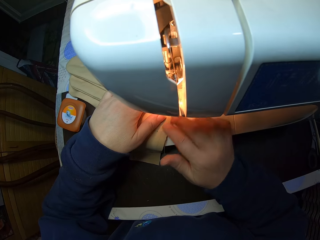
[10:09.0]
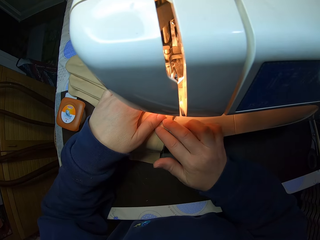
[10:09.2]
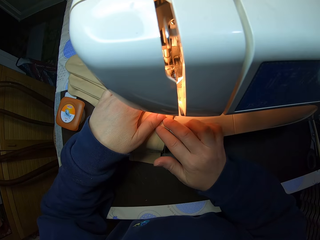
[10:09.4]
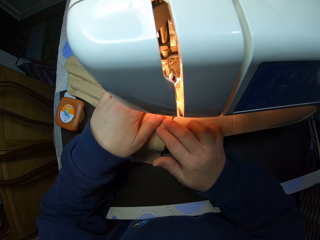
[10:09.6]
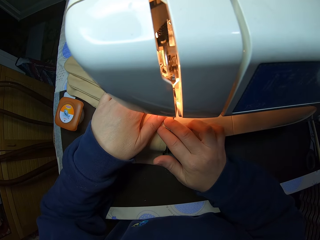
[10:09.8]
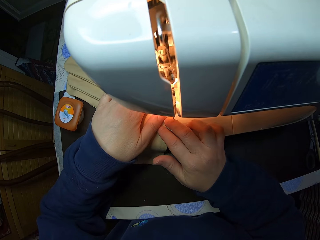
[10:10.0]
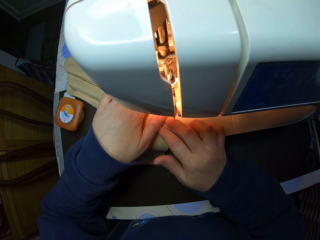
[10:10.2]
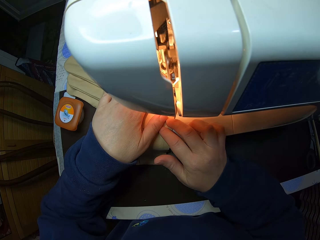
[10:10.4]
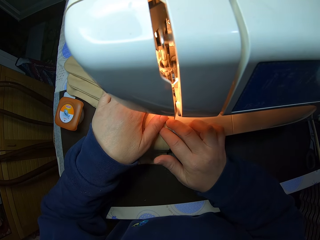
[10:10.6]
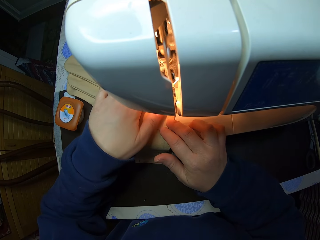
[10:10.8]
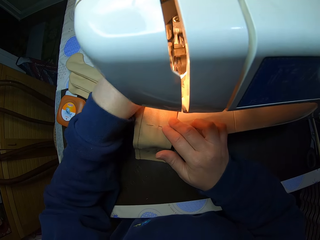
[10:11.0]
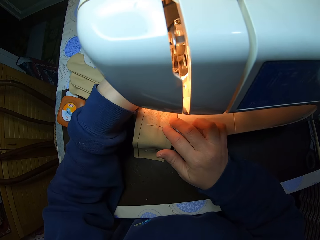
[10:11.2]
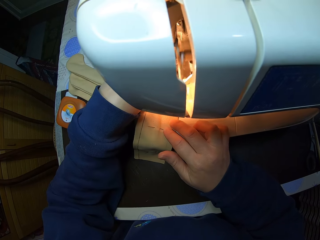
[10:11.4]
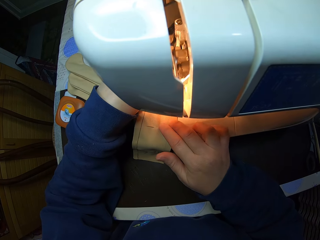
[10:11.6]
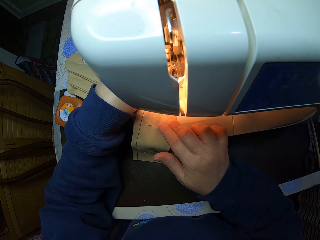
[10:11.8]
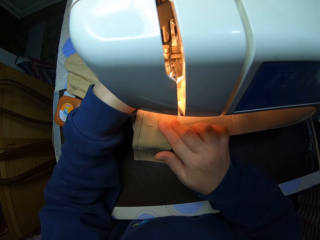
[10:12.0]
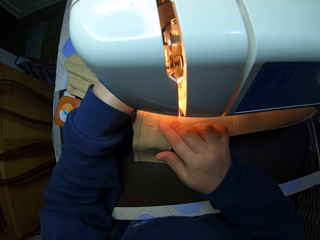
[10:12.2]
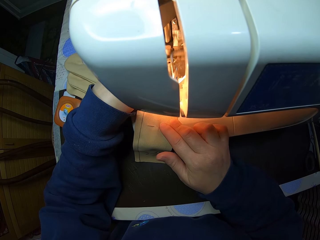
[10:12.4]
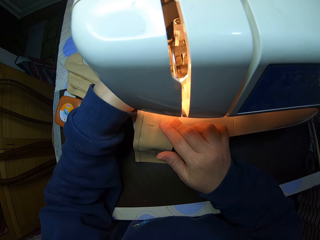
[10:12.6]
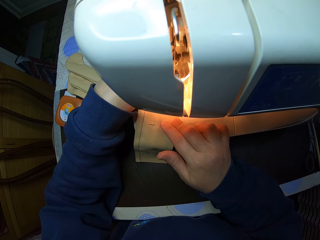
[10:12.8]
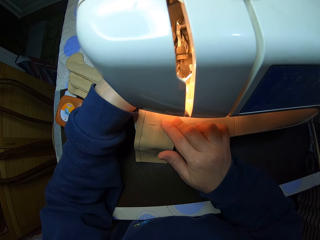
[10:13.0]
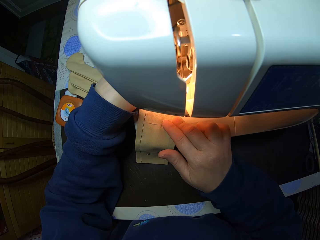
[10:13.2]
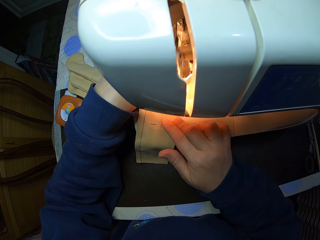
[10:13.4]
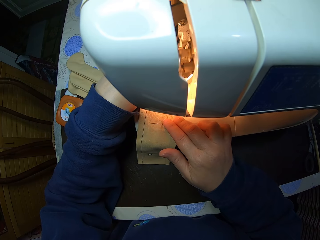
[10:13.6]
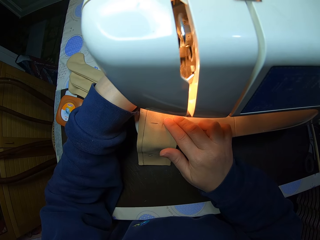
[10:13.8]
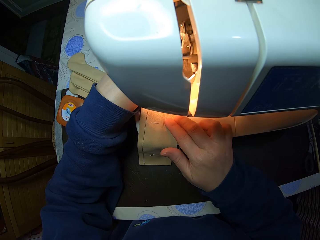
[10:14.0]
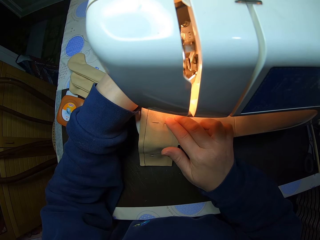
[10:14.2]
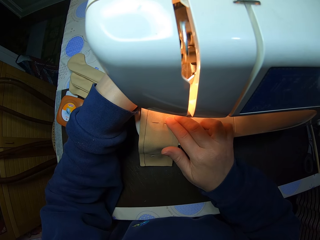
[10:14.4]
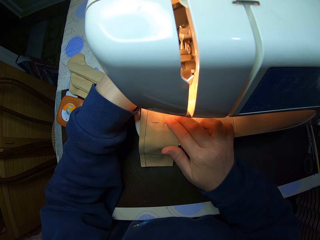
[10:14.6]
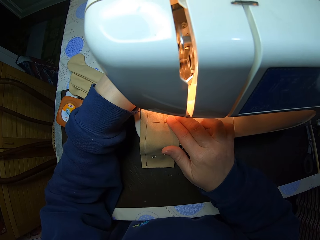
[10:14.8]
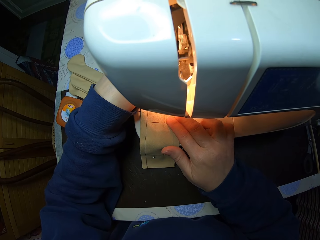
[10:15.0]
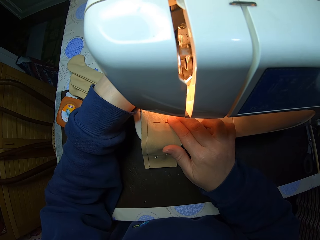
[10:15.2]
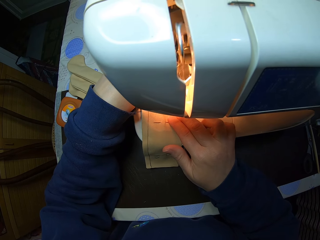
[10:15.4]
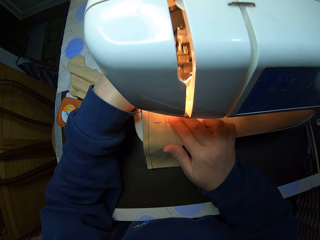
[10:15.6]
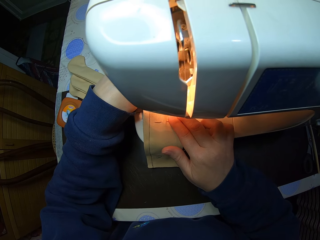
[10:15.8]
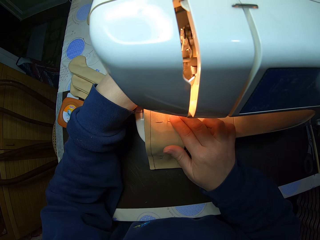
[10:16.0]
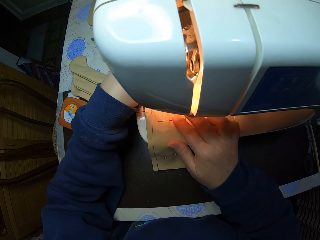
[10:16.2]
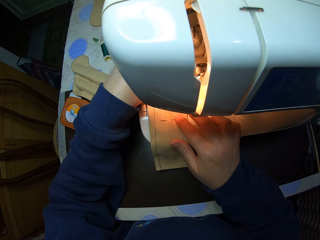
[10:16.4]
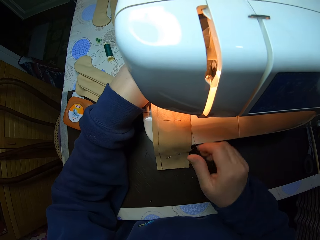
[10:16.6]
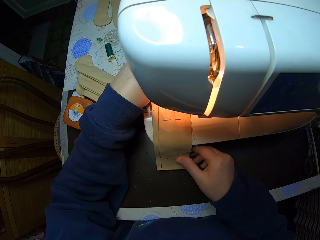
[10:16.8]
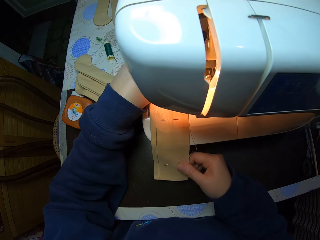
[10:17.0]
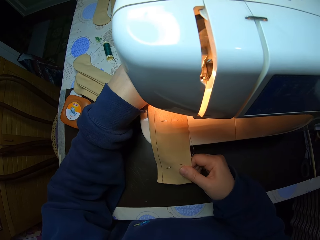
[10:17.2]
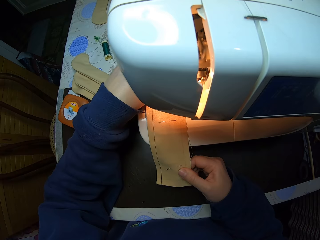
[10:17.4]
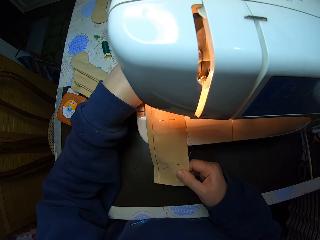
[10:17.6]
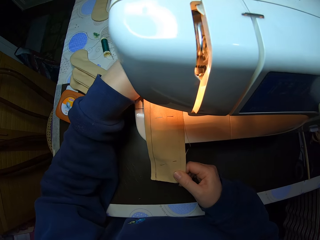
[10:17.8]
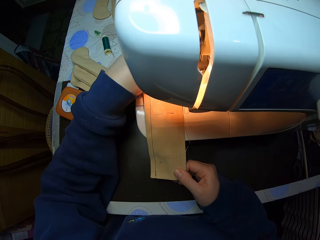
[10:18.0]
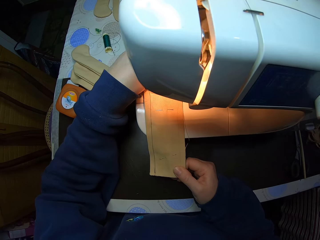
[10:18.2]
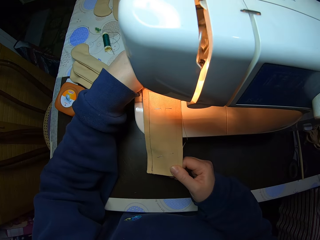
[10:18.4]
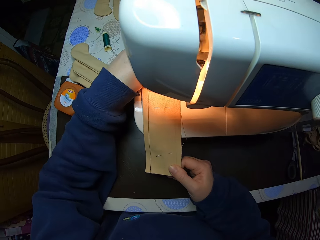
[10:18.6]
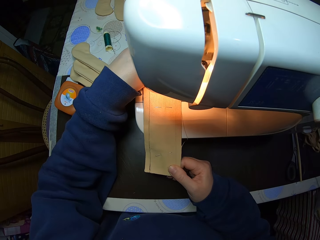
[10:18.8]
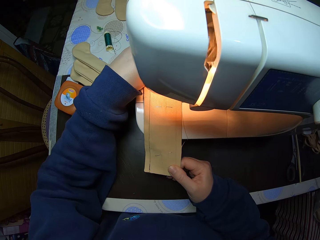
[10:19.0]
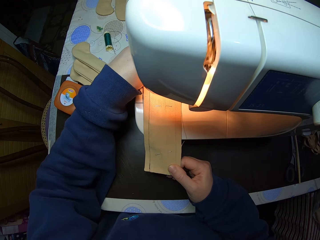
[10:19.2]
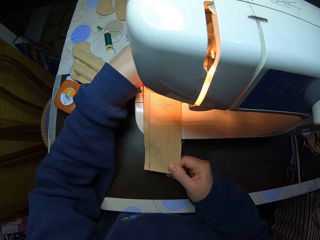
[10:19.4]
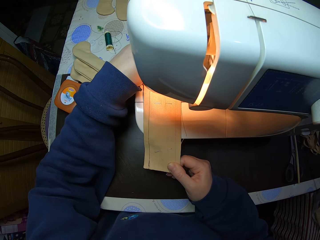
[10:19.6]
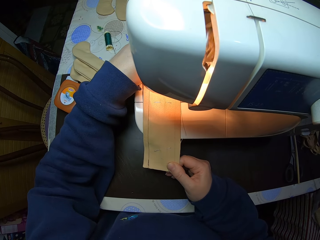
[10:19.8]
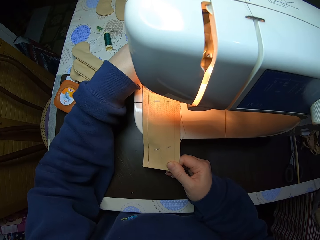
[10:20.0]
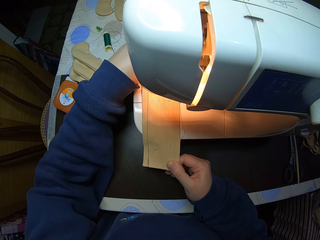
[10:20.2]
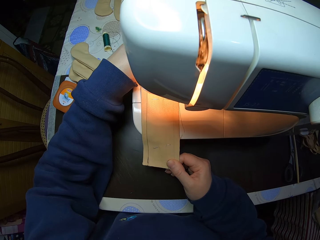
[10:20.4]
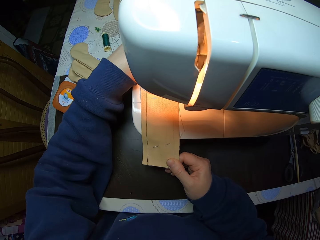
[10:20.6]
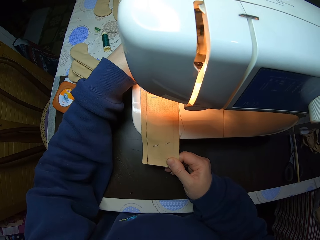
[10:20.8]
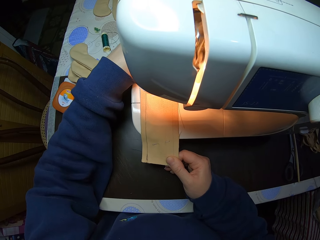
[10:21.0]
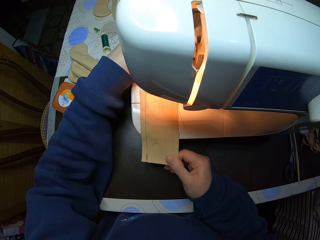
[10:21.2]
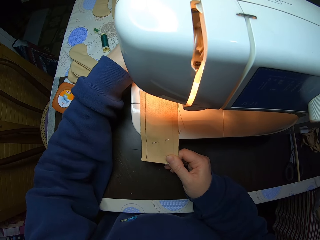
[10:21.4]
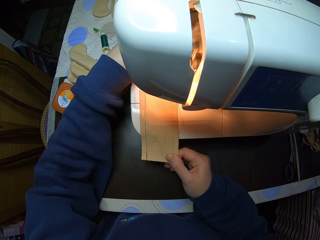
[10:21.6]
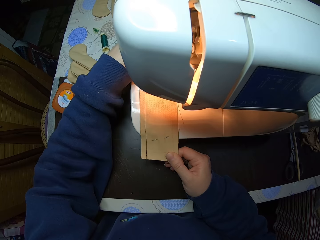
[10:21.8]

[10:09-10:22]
The camera wearer moves the piece of cloth.

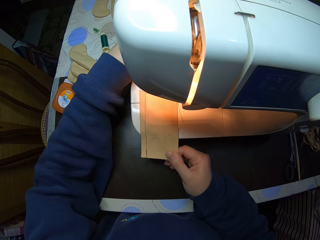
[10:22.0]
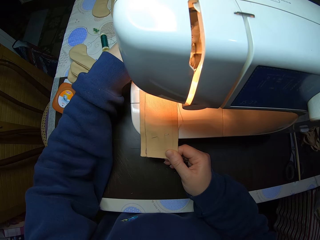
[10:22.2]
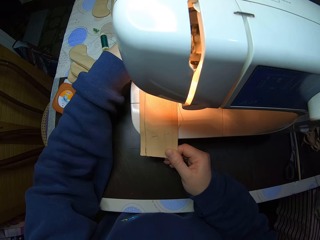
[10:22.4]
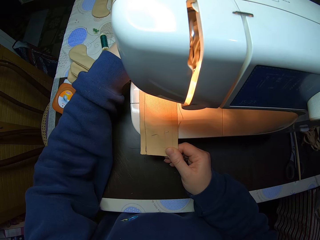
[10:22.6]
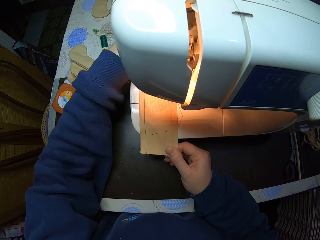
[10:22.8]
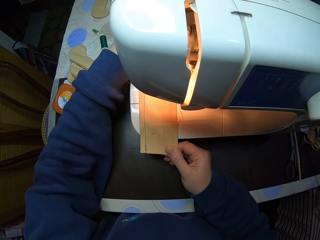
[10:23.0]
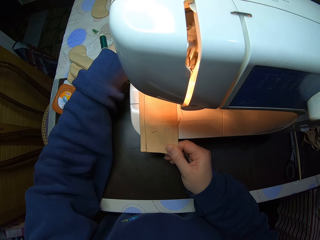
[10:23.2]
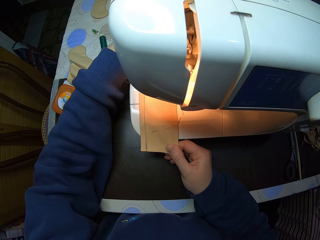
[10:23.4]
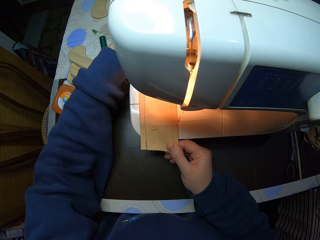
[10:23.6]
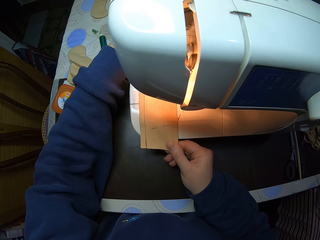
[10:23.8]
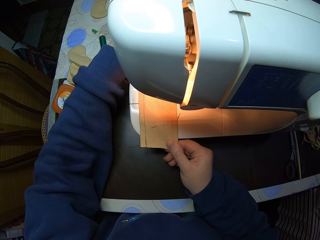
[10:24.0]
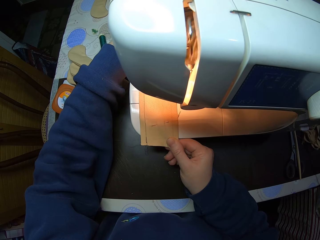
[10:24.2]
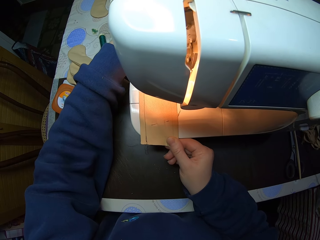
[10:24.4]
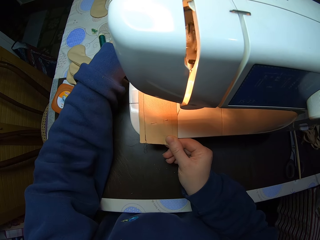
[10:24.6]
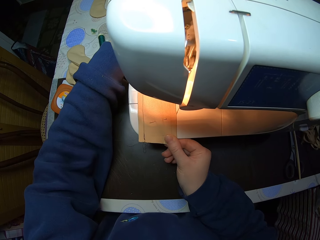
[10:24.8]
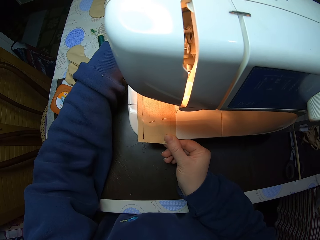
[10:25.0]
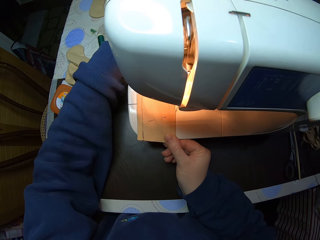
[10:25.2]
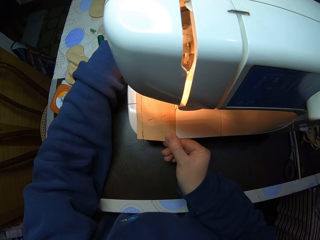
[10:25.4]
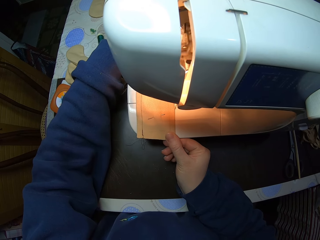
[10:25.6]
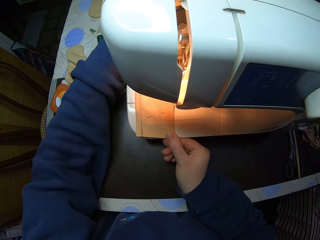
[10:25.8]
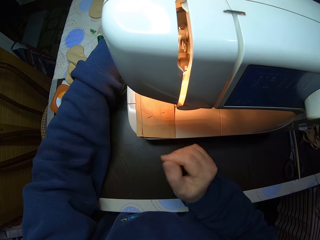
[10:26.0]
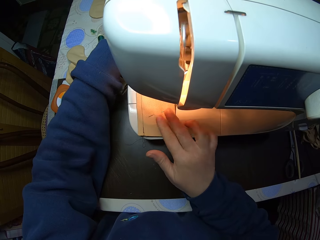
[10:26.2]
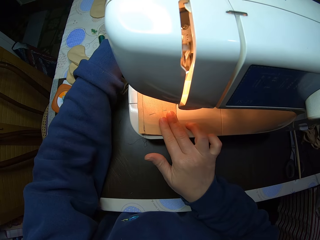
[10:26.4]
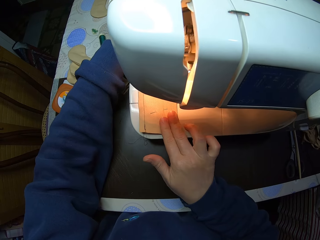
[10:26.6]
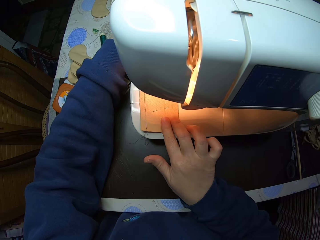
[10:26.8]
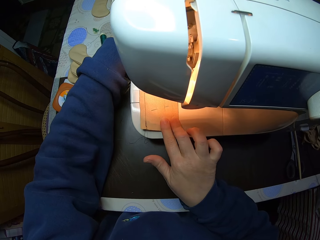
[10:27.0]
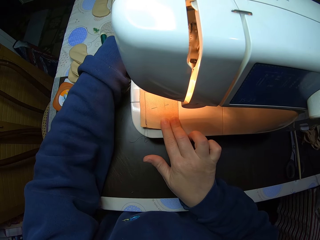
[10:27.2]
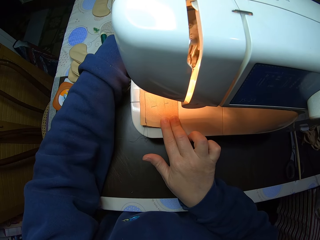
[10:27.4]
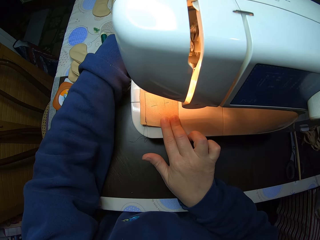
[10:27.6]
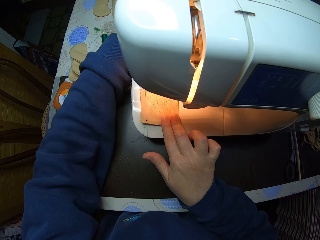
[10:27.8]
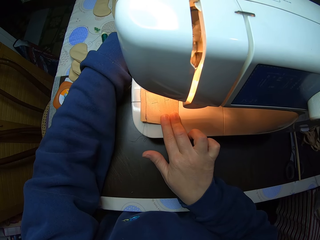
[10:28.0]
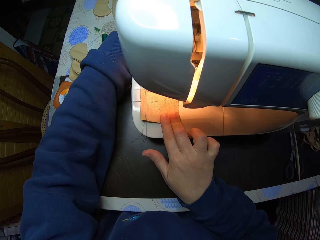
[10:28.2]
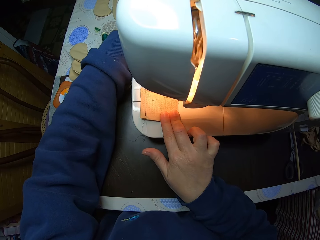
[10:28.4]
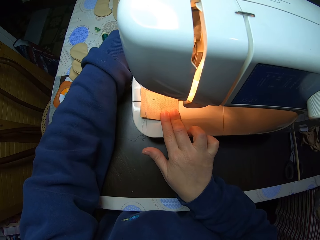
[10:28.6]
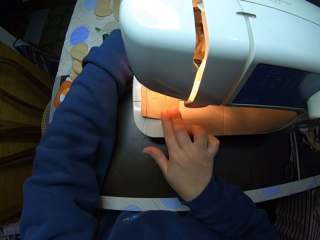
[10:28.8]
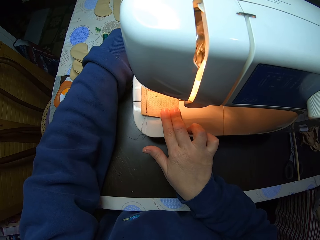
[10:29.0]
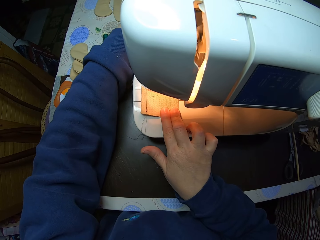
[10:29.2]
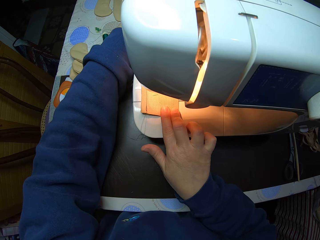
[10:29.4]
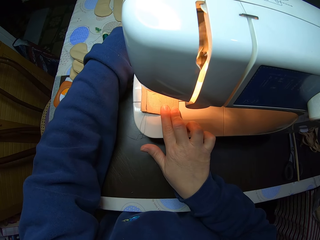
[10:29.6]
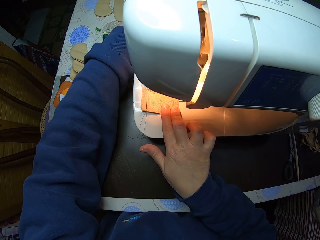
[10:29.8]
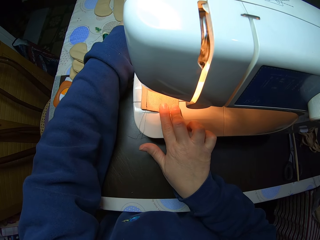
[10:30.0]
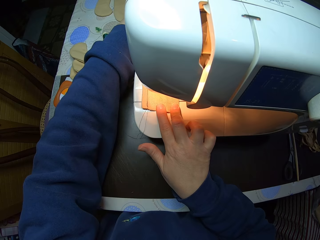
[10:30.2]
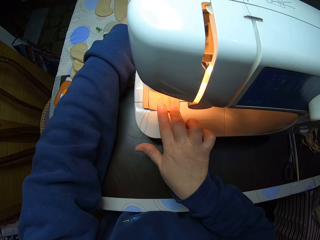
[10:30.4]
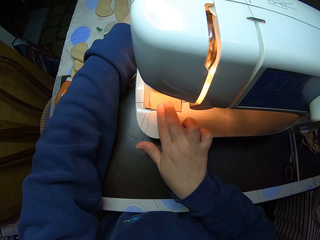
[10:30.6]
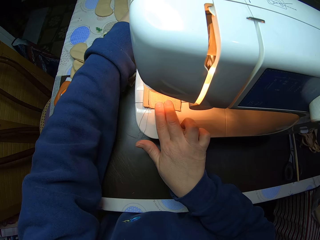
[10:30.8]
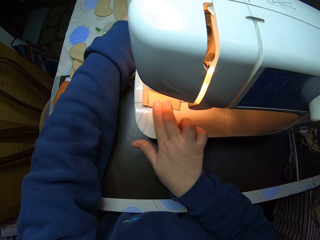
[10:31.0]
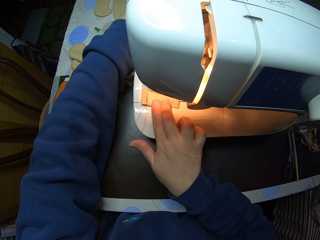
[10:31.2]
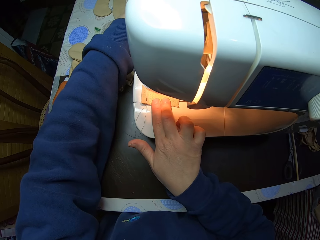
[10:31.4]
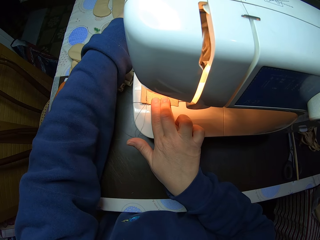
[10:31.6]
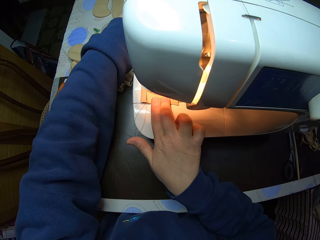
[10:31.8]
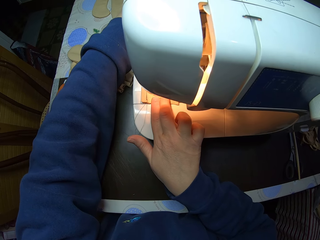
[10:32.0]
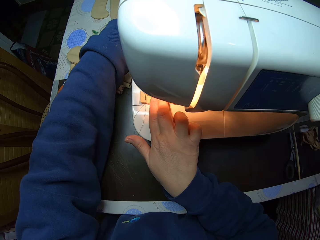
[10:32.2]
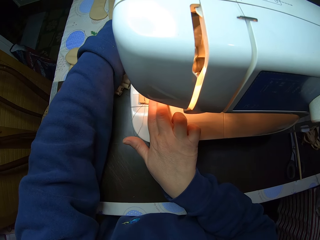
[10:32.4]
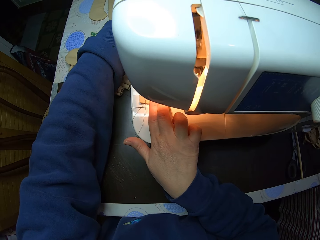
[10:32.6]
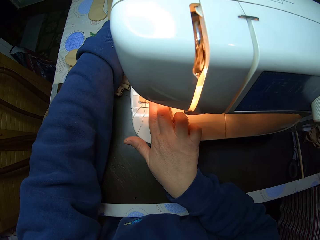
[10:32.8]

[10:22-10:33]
The camera wearer moves the hand.
